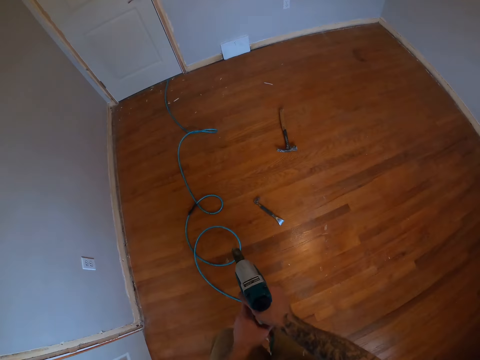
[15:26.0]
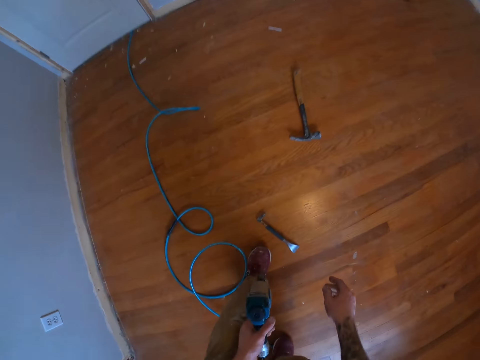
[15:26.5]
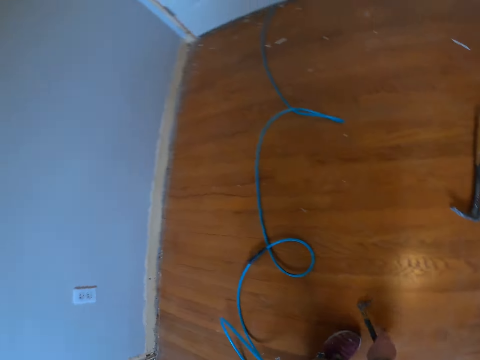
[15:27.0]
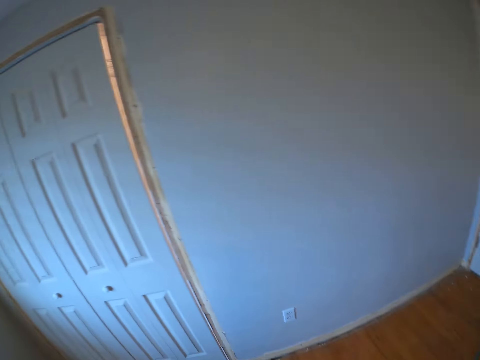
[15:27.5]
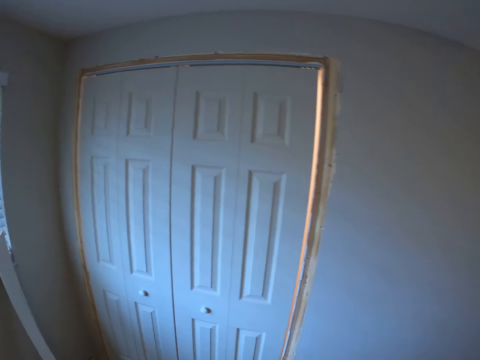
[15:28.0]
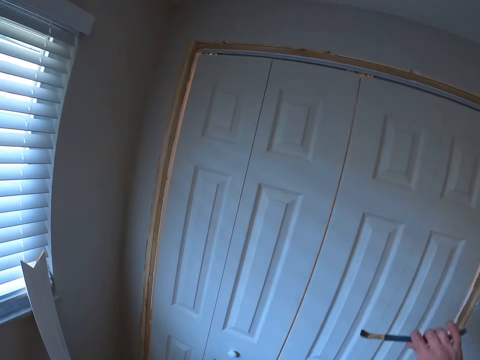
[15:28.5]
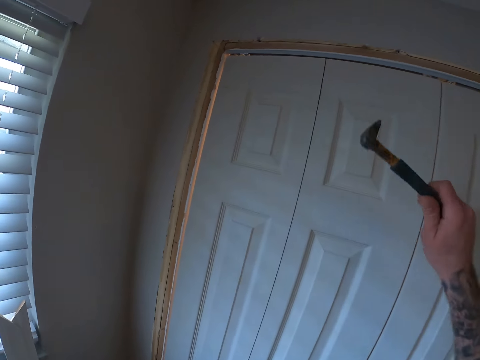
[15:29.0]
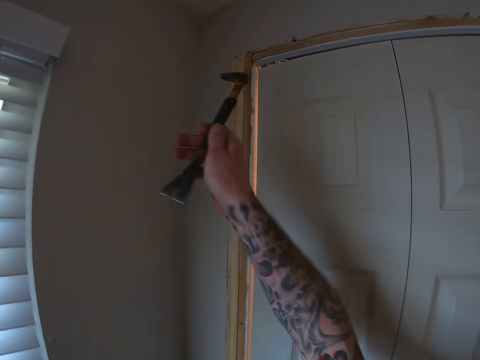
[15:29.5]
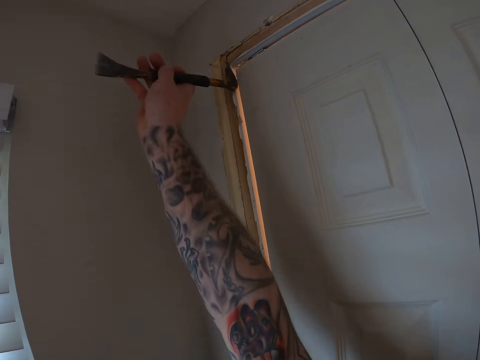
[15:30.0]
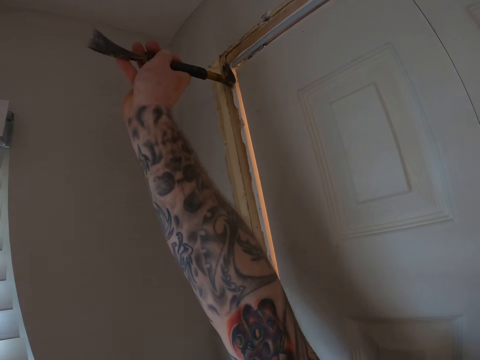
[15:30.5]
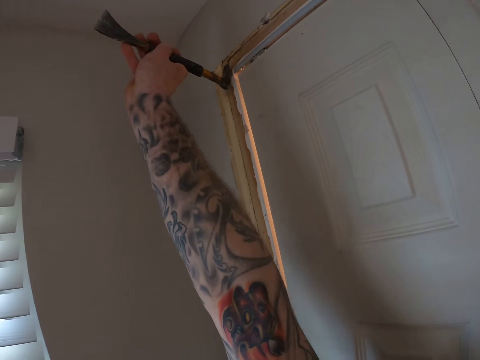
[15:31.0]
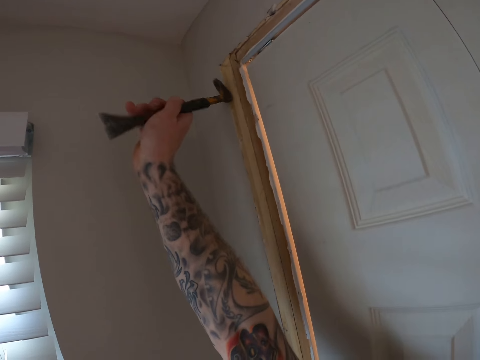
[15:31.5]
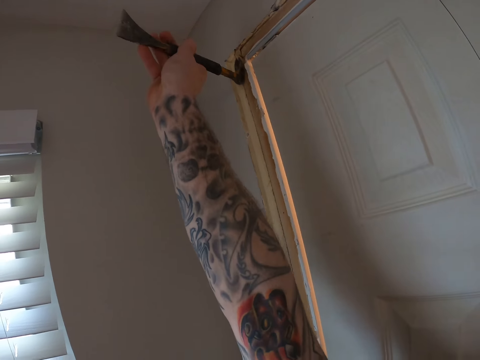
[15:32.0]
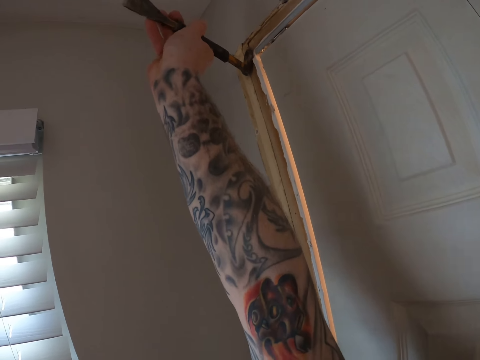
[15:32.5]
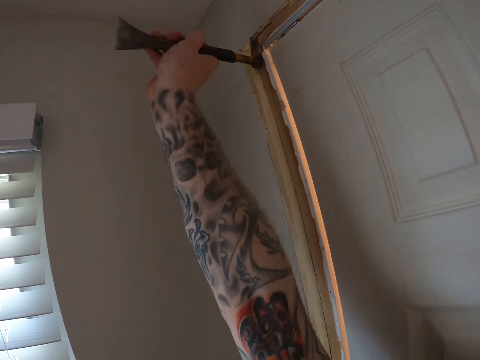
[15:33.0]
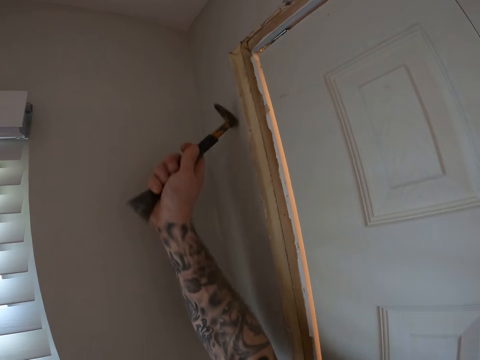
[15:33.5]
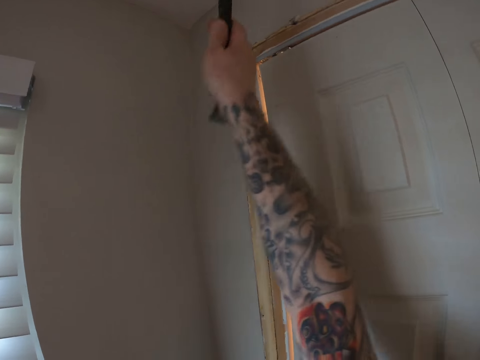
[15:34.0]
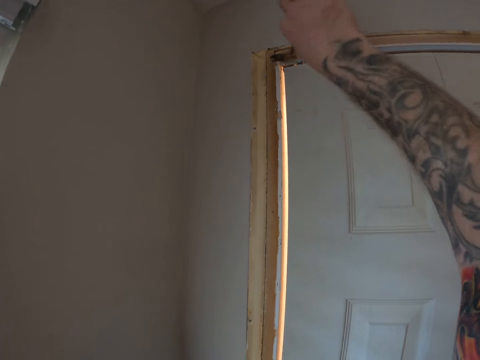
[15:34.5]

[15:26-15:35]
The camera wearer picks up a cat claw nail and trim remover from the floor. They remove nails from the three corners of the wardrobe door post using the cat claw nail and trim remover.

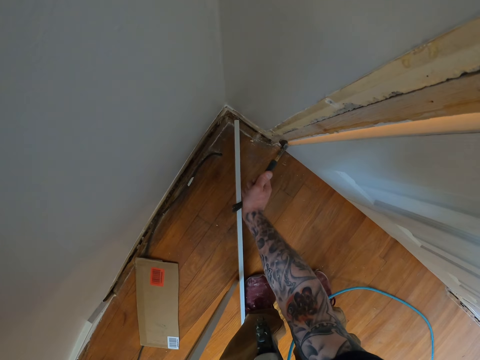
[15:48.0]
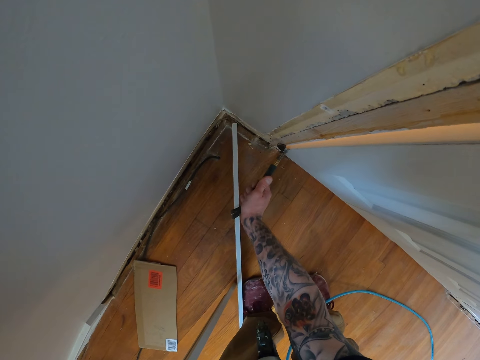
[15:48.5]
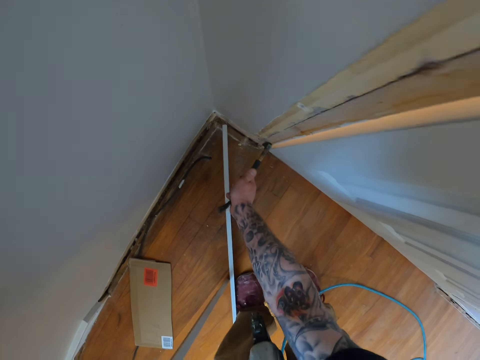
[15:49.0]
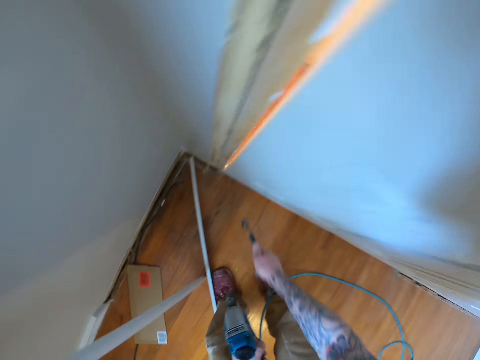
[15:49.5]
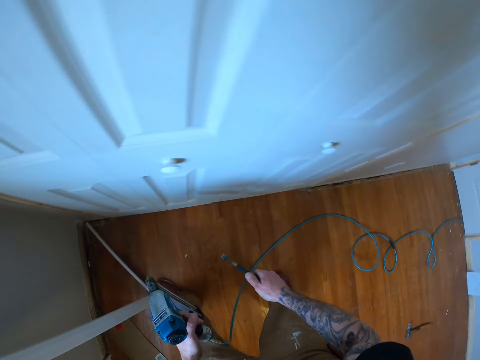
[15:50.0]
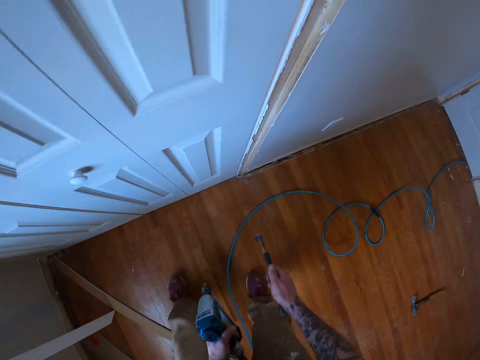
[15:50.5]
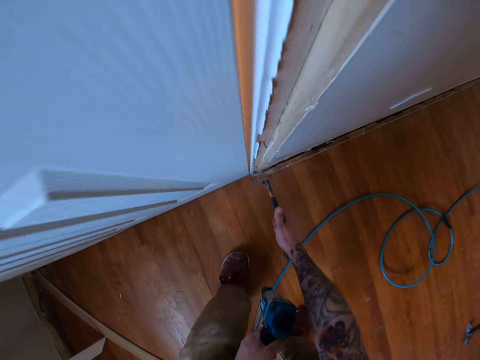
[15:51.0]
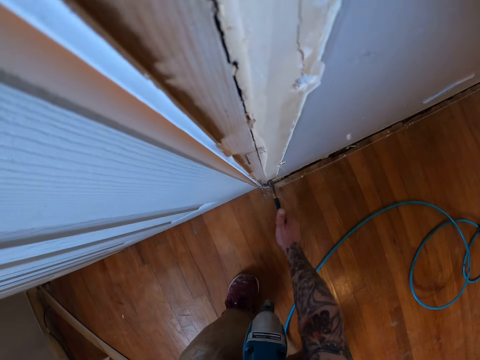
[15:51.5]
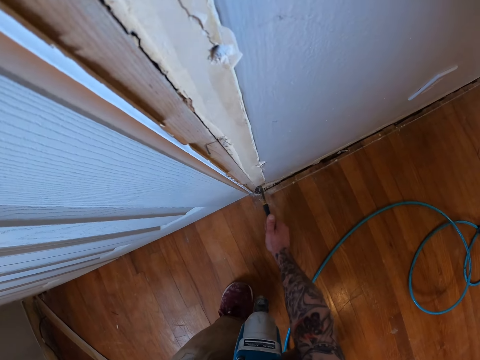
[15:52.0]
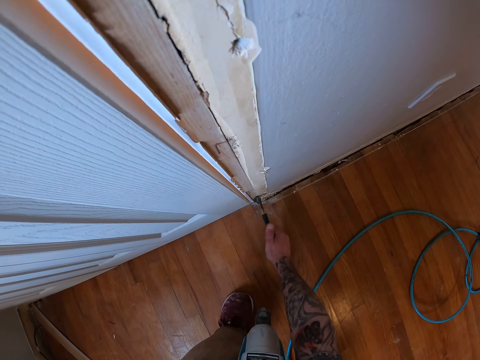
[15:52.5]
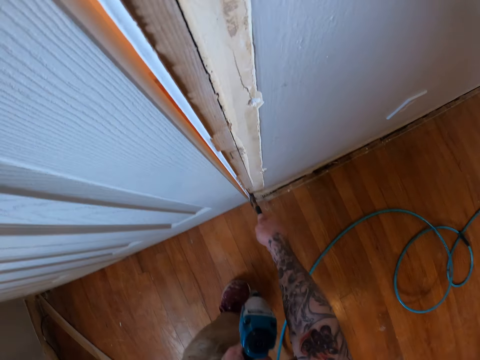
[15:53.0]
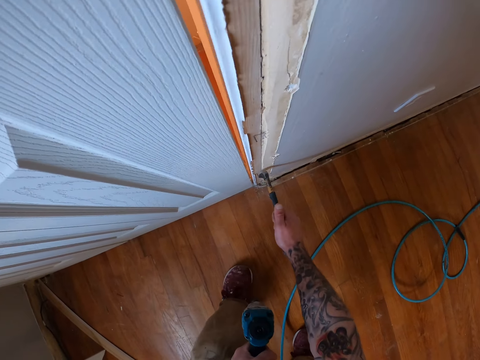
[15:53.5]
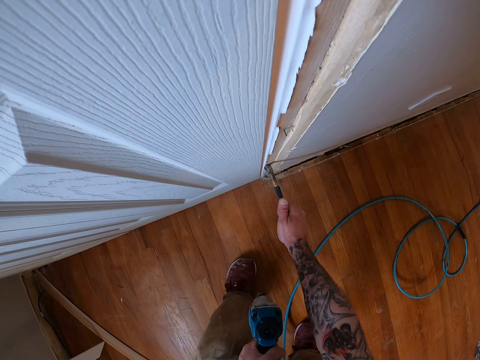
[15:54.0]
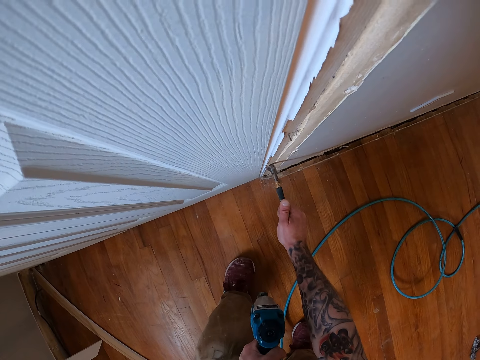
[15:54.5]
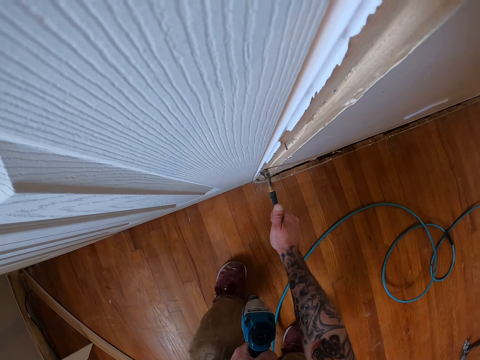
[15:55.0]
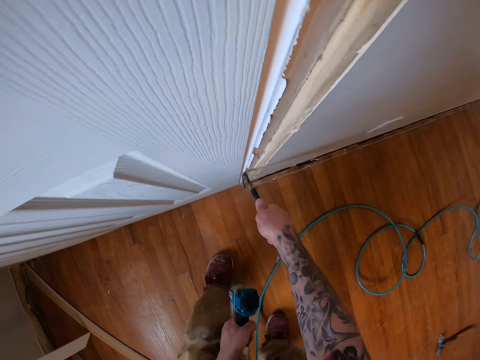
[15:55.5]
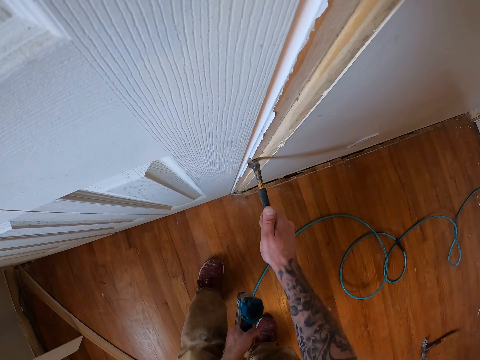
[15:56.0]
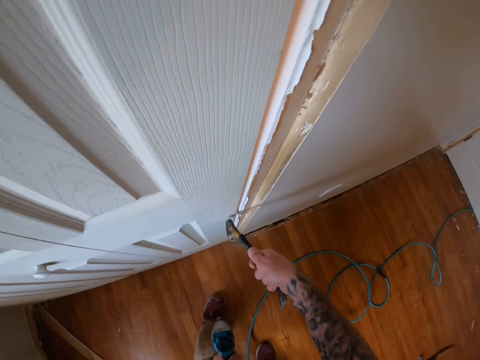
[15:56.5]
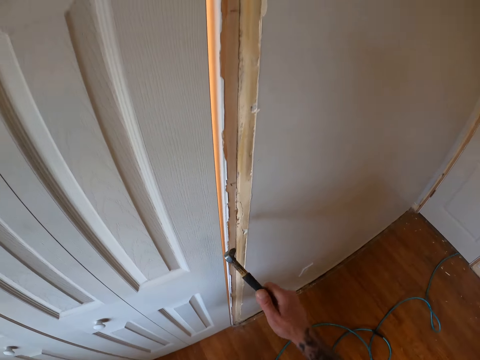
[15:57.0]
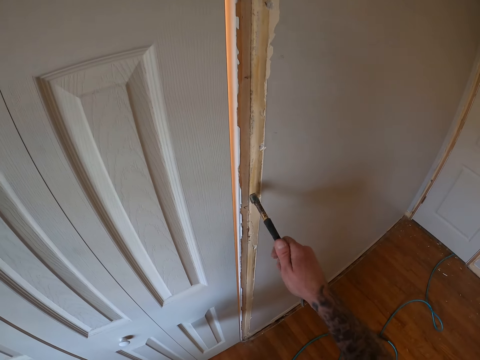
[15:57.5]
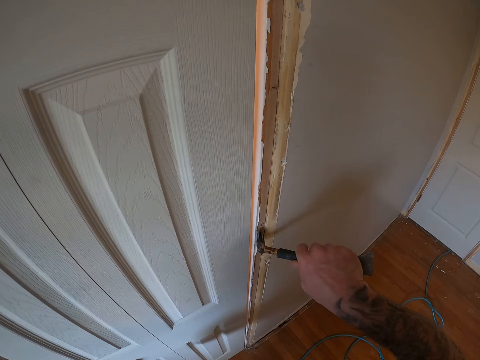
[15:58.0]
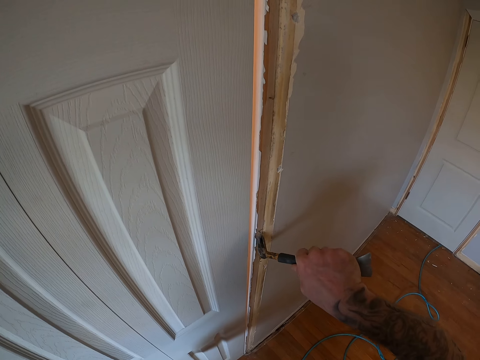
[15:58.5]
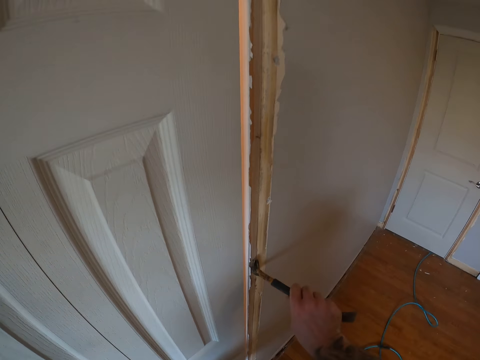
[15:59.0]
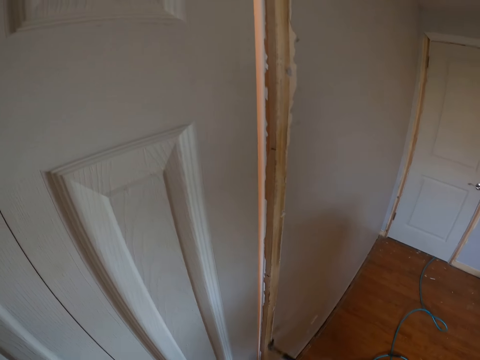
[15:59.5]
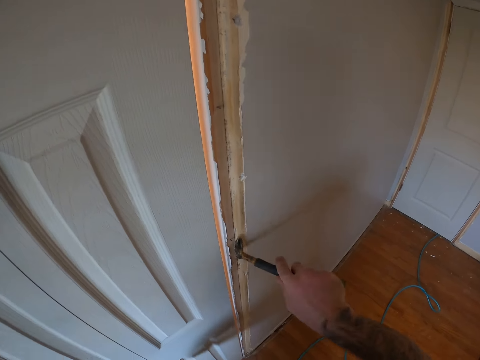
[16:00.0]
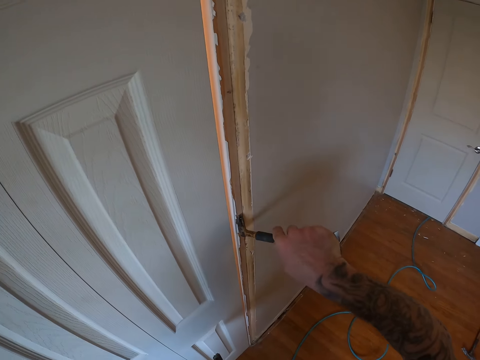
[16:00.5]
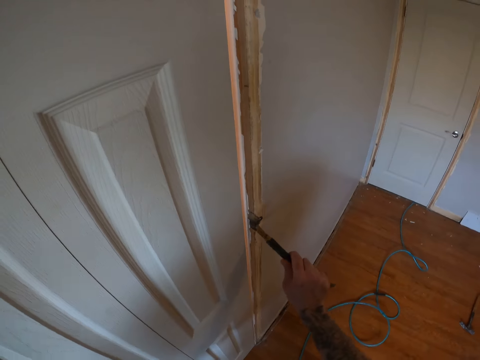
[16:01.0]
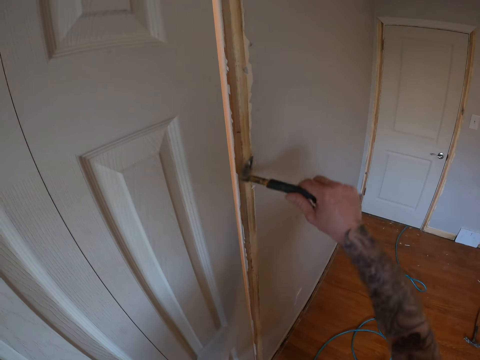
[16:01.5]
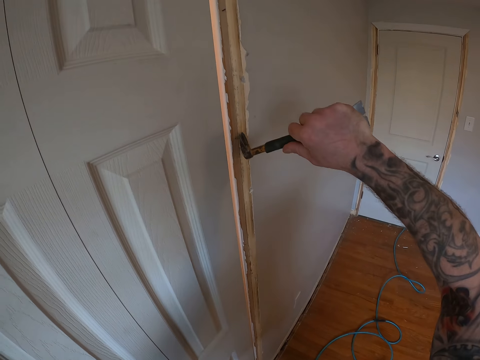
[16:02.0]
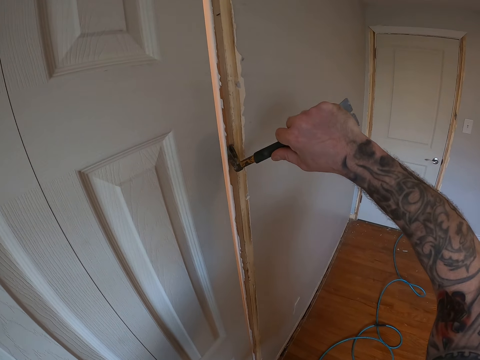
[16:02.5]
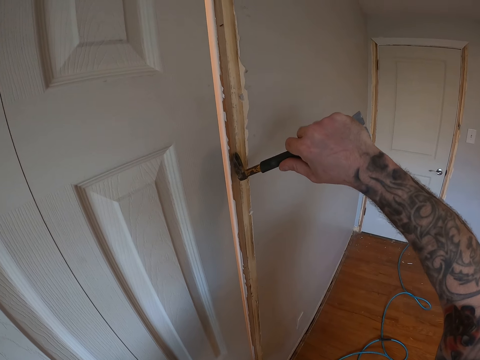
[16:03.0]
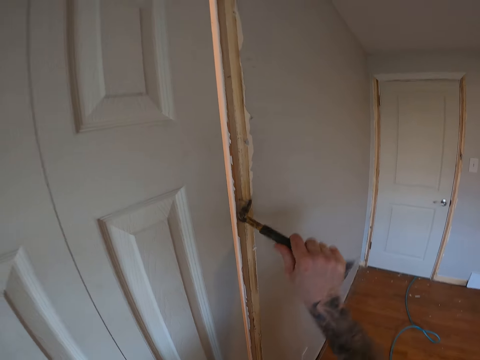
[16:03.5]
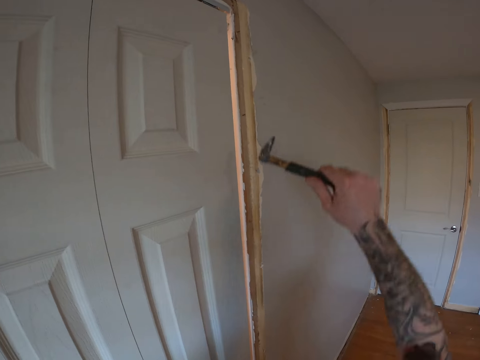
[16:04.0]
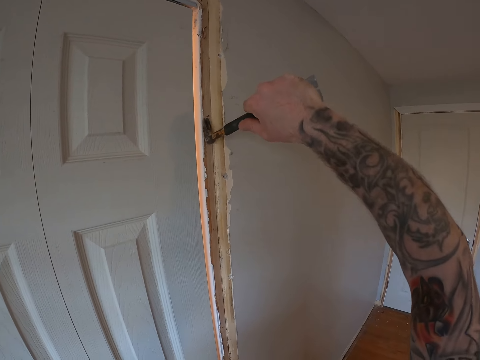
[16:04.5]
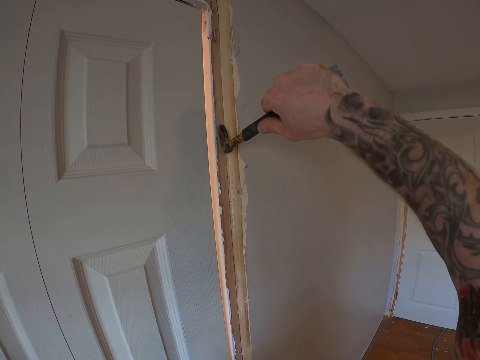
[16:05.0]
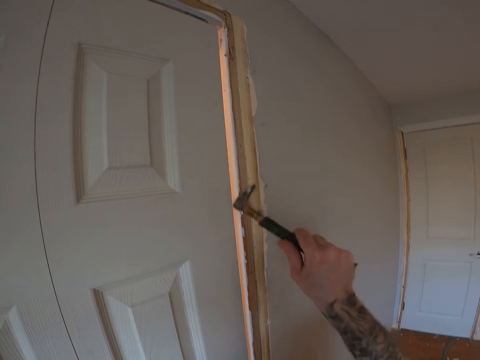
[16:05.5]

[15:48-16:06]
The camera wearer moves to the other side. They remove the nails on the door frame of the closet with the nail remover.
